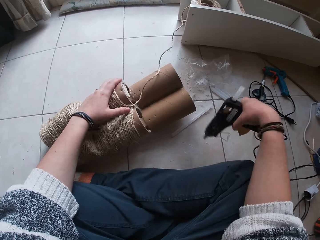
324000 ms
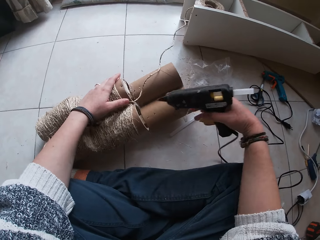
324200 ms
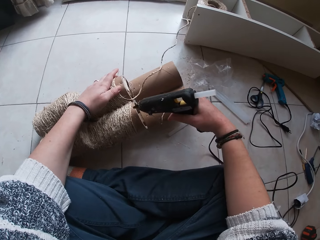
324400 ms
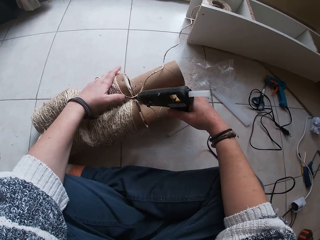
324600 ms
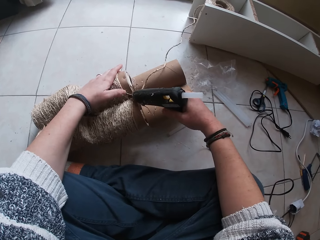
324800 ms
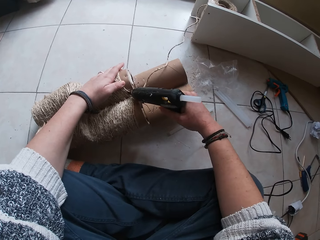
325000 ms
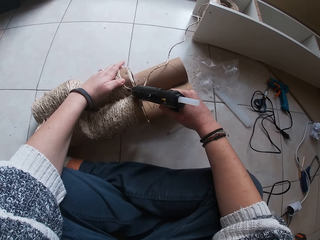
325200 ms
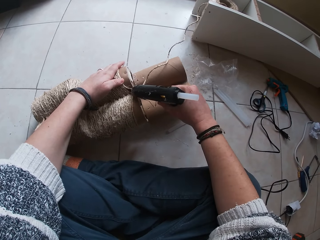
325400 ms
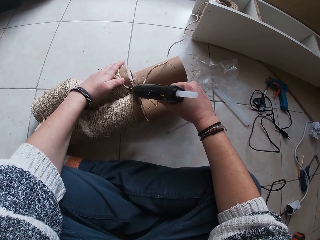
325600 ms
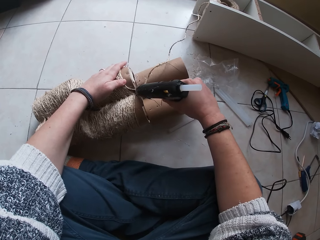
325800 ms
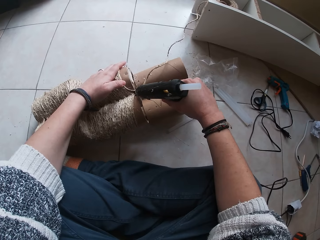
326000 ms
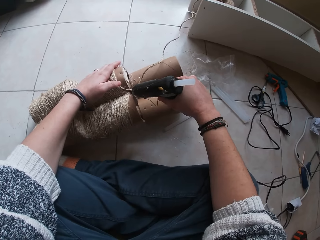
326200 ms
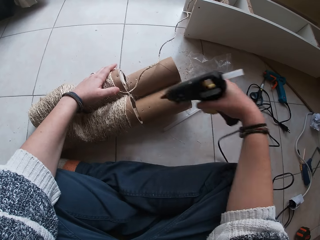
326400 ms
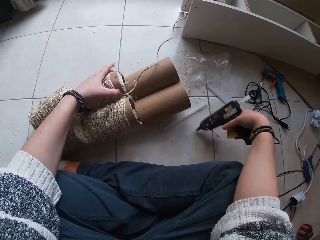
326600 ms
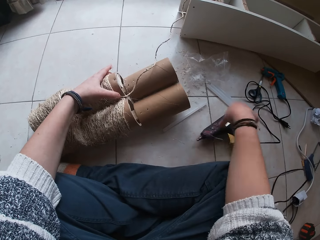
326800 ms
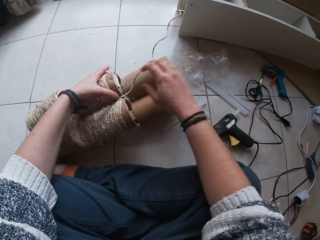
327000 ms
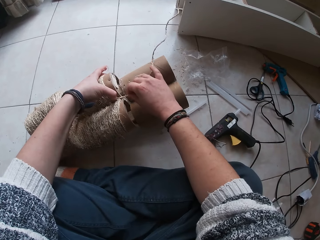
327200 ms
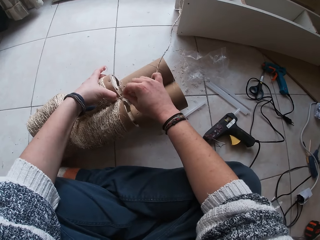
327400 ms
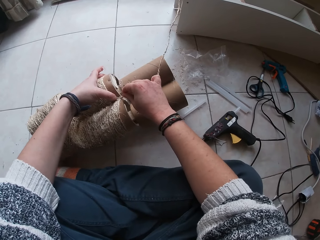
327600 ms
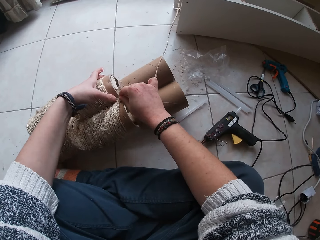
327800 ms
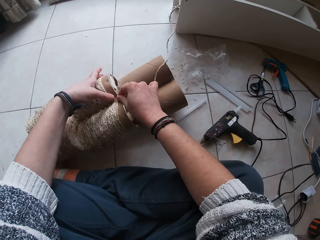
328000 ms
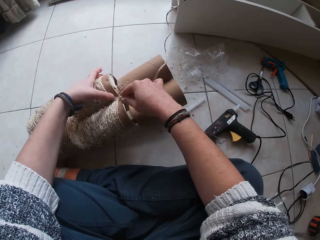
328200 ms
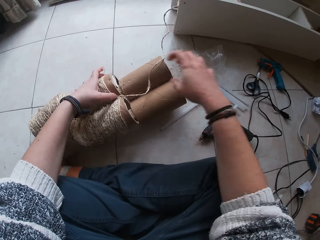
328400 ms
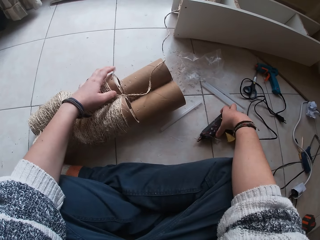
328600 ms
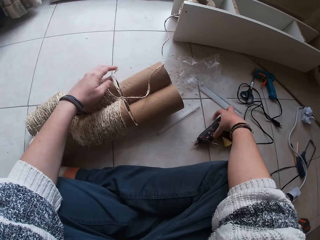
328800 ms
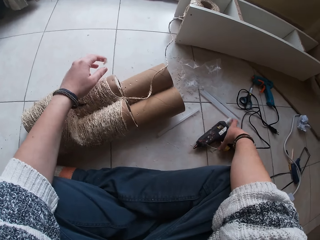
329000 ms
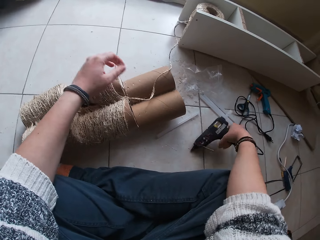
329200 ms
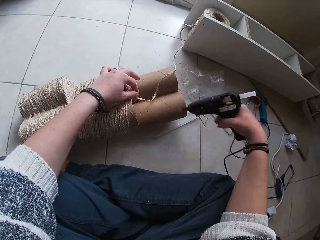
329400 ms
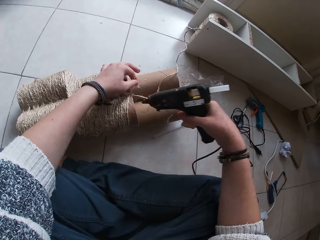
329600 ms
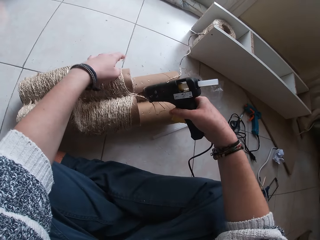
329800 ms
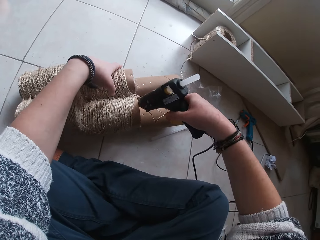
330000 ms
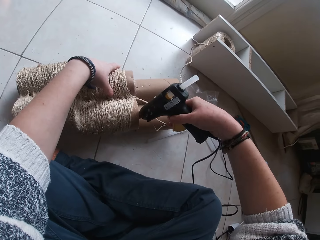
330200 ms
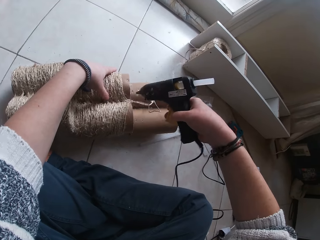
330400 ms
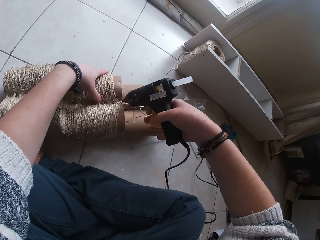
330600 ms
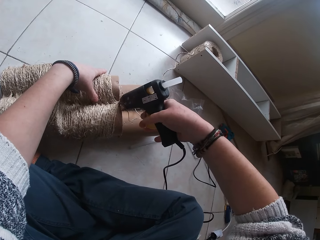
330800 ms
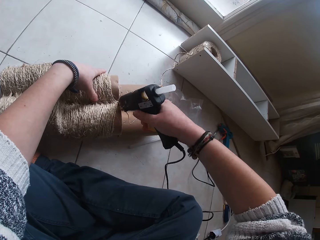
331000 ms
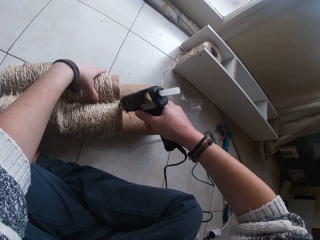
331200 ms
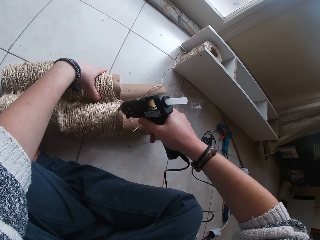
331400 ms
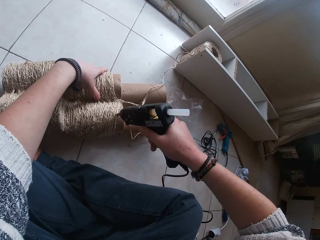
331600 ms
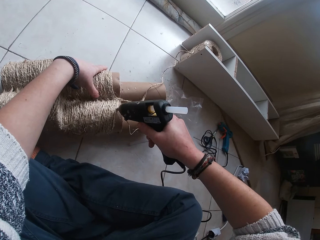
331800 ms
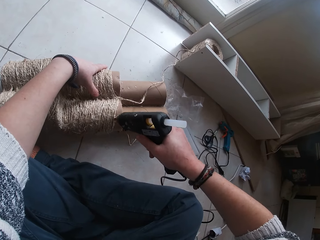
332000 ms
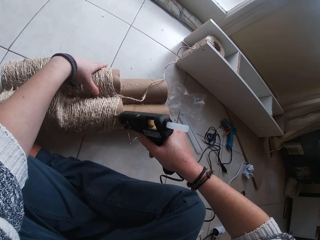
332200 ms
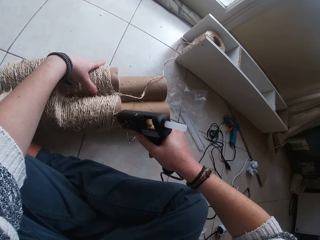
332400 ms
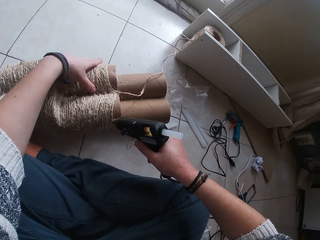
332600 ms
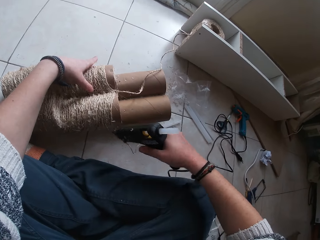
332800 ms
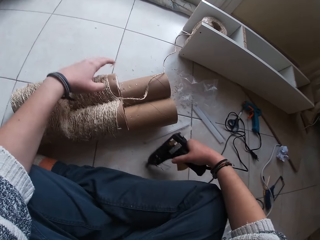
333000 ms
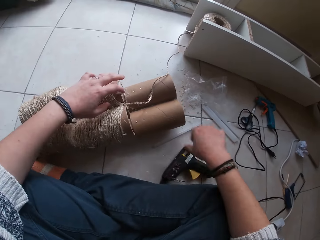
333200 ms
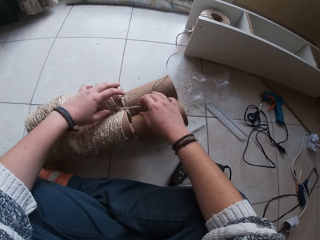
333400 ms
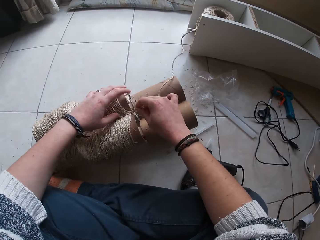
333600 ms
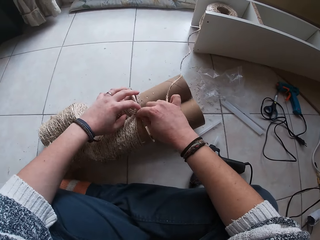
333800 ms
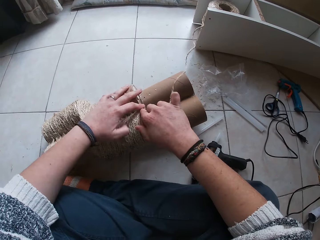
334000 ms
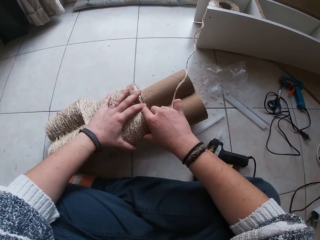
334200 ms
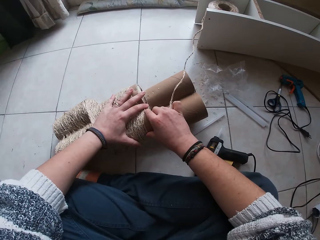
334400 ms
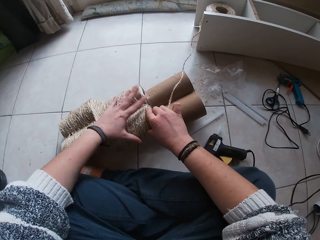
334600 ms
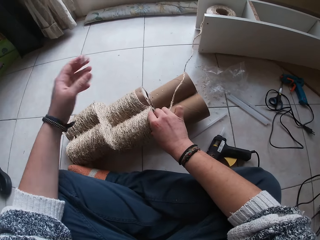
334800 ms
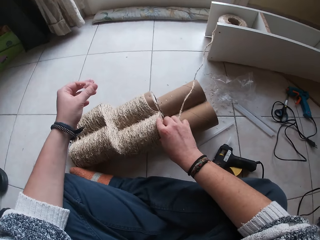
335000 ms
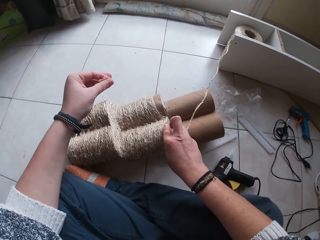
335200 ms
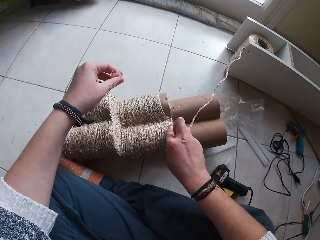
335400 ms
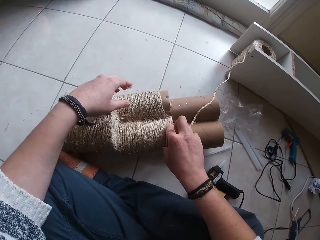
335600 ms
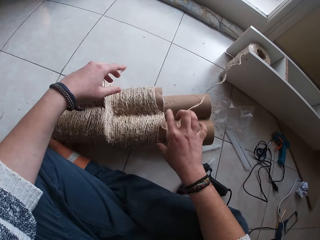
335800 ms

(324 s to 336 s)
The camera wearer picks up the glue gun on the floor with her right hand. She holds the cardboard tower or paper board core. She applies glue from the glue gun in her right hand on the paper board core on the floor. She holds the cardboard tower. She places the glue gun on the floor with her right hand. She holds the cardboard tower. She lays the manila rope on the paper board core with both hands. She picks up the glue gun on the floor with her right hand. She holds the cardboard tower and drops the glue gun. She applies glue from the glue gun in her right hand on the paper board core on the floor. She places the glue gun on the floor with her right hand. She lays the manila rope on the paper board core with her right hand.

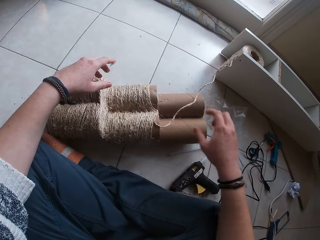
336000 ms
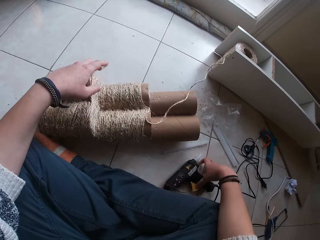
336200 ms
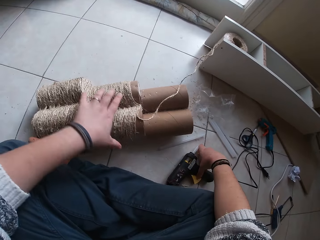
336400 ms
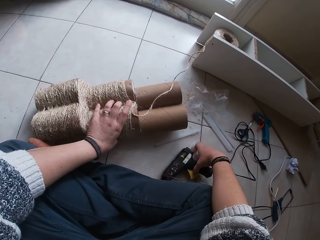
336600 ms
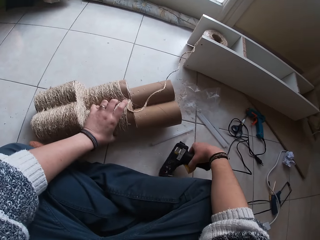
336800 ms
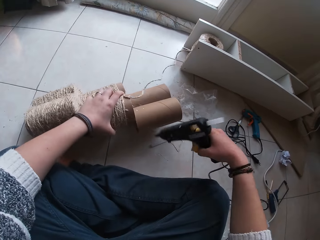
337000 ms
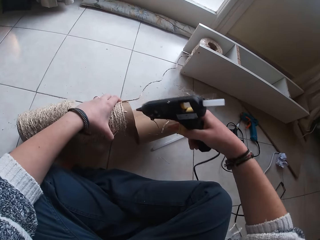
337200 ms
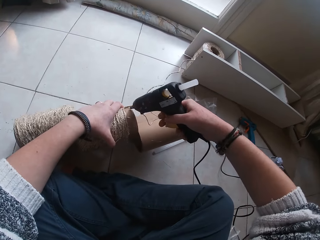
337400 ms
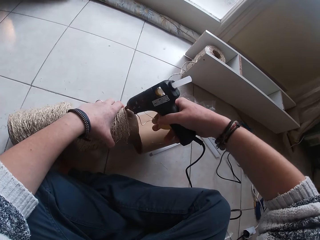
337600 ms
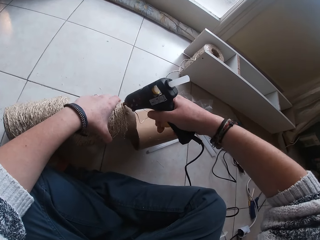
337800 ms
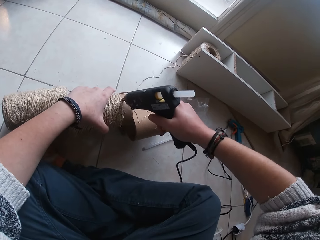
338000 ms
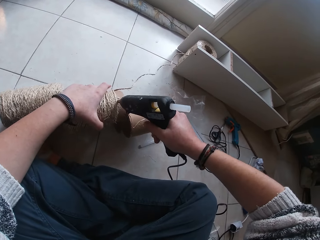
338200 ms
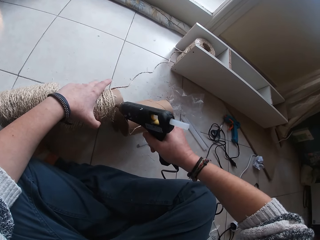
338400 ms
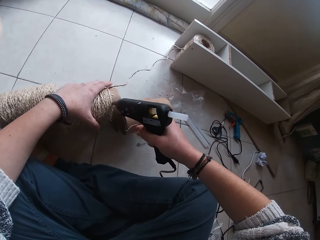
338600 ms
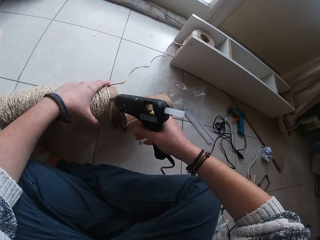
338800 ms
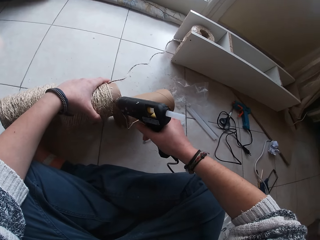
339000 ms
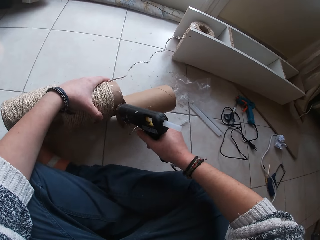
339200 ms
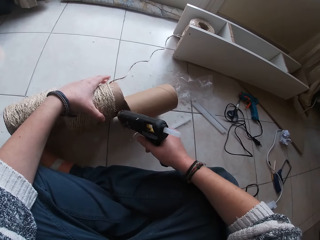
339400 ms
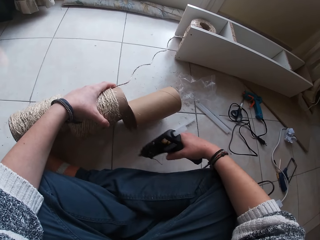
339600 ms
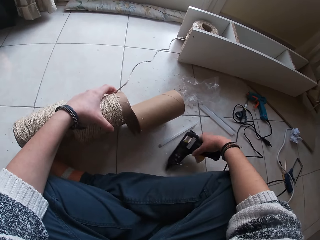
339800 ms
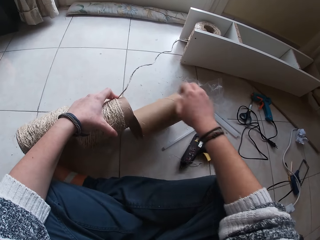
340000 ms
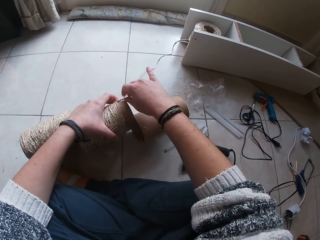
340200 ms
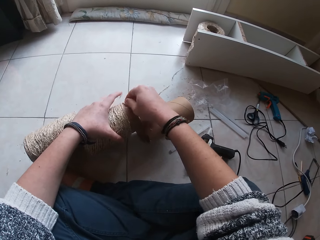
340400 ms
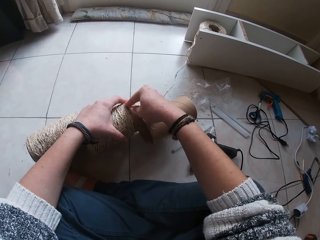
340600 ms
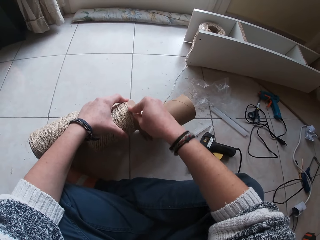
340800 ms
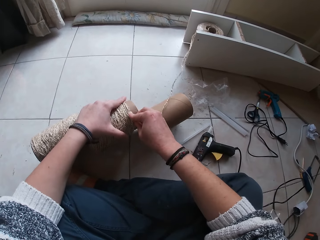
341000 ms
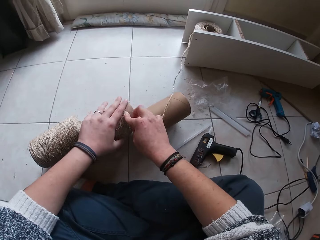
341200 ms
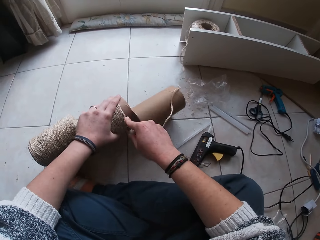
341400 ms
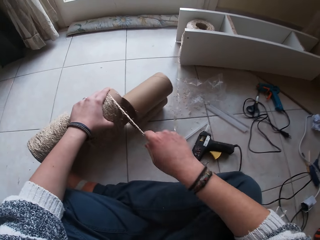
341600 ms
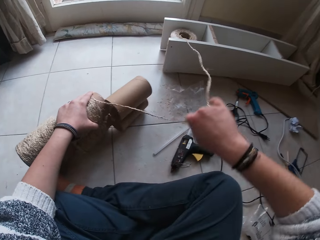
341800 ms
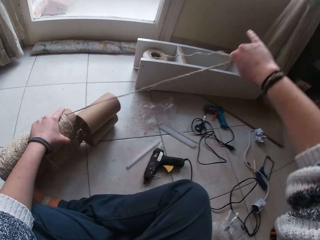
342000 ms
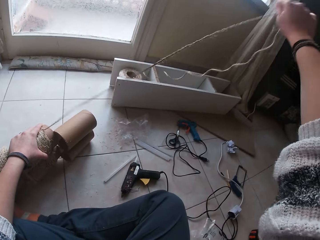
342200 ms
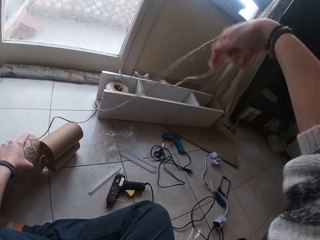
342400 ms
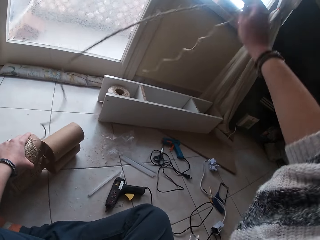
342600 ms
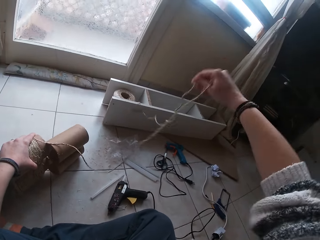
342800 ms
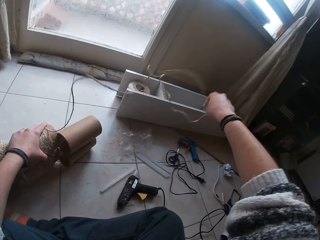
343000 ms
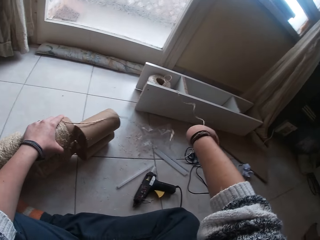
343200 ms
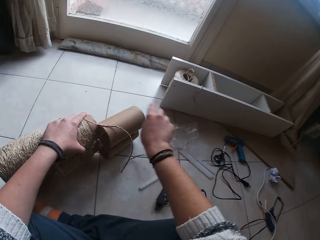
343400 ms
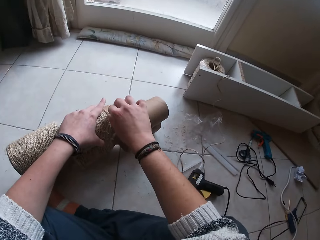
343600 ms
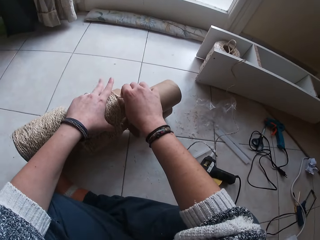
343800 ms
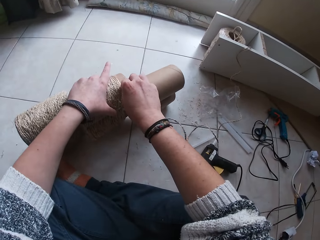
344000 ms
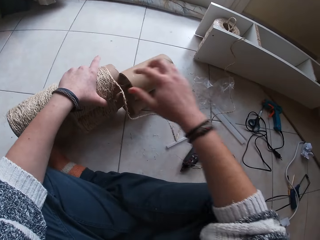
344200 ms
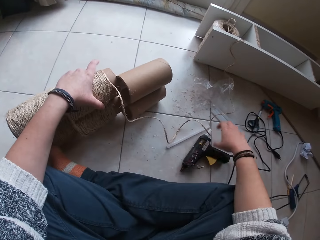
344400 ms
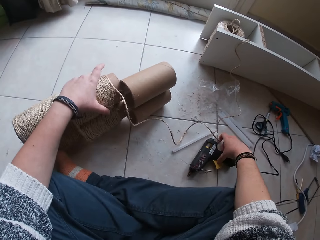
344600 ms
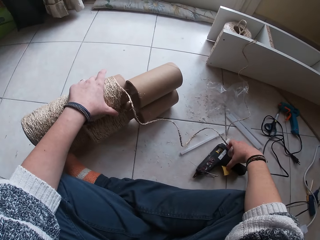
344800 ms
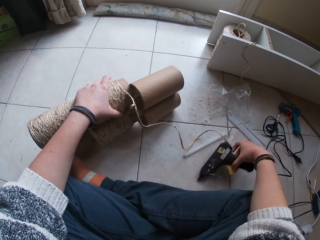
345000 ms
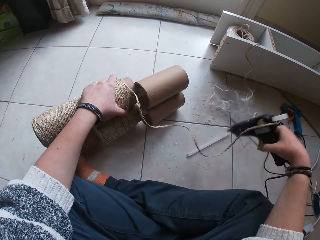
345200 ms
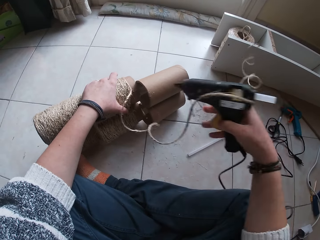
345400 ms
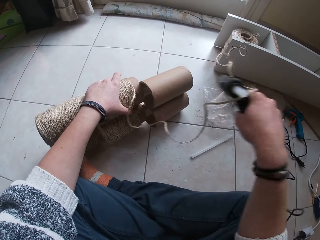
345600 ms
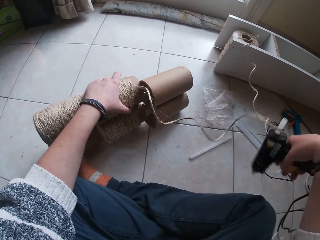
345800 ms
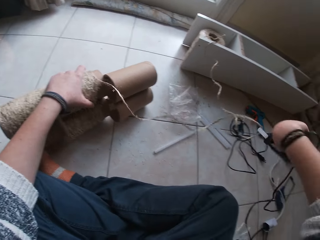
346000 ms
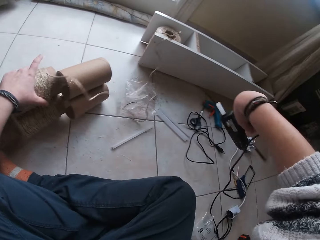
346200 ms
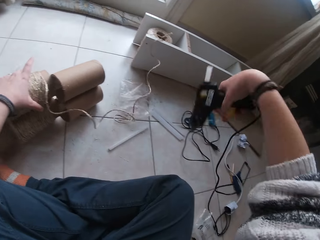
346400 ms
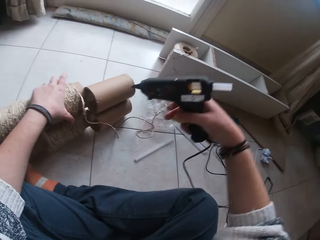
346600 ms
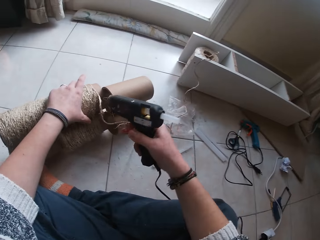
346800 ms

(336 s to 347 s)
The camera wearer picks the glue gun on the floor with her right hand. She turns the cardboard tower or paper board core. She lifts the paper board core on the floor with her left hand. She applies glue from the glue gun in her right hand on the paper board core on the floor. She holds the cardboard tower. She holds the cardboard tower again. She places the glue gun on the floor with her right hand. She fastens the manila rope on the cardboard tower. She lays the rope on the paper board core with her right hand. She pulls the manila rope and holds the cardboard tower. She fastens the manila rope on the cardboard tower. She picks the glue gun on the floor with her right hand. She holds the cardboard tower.
